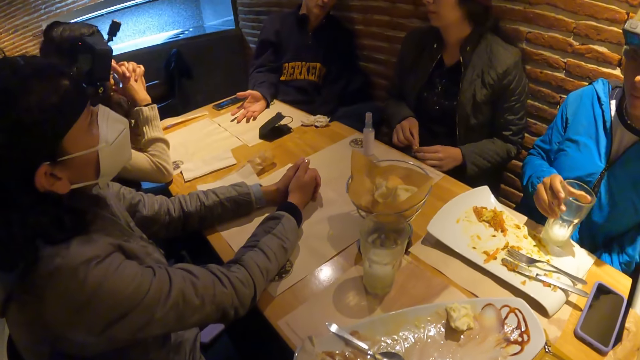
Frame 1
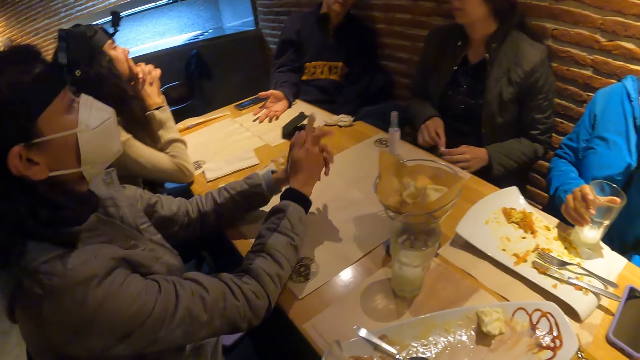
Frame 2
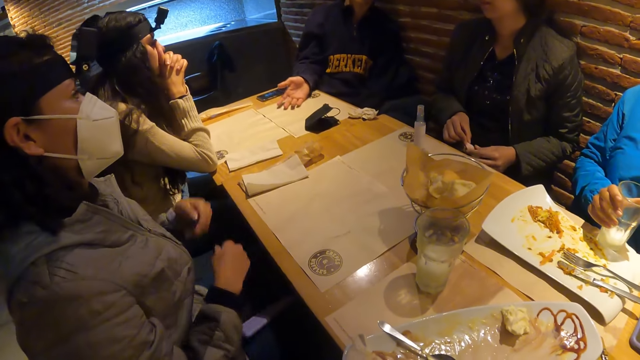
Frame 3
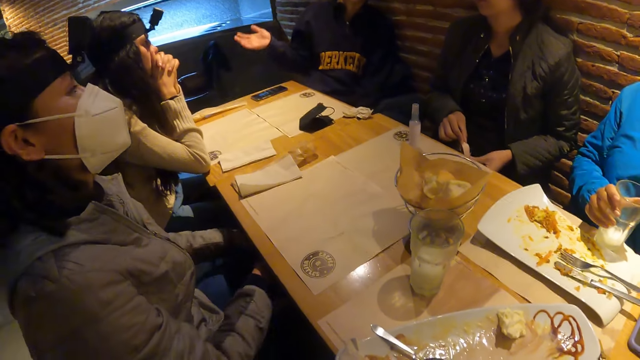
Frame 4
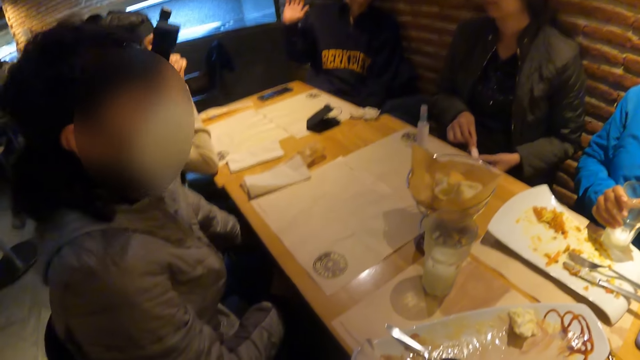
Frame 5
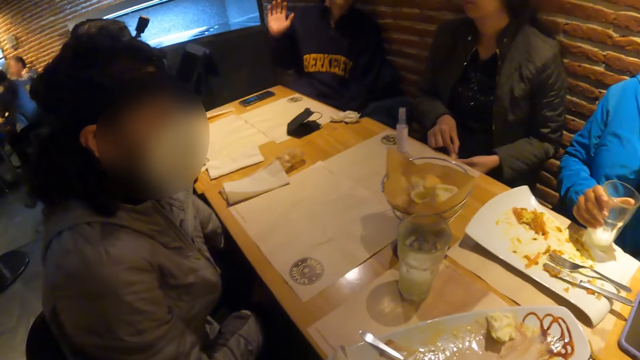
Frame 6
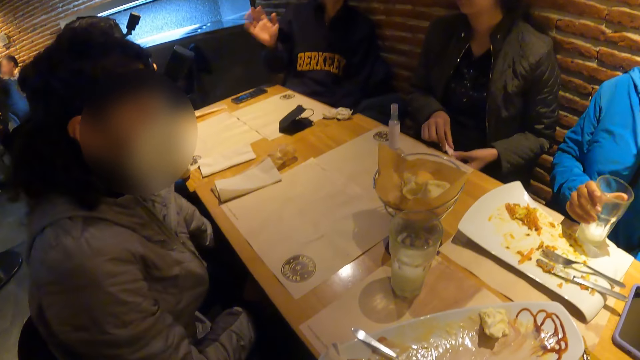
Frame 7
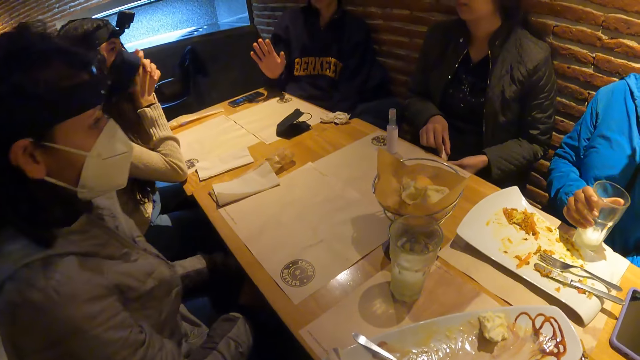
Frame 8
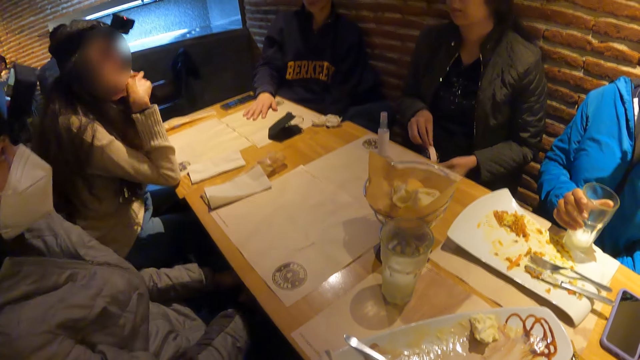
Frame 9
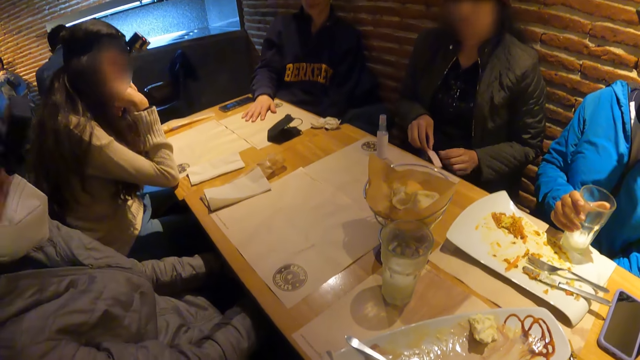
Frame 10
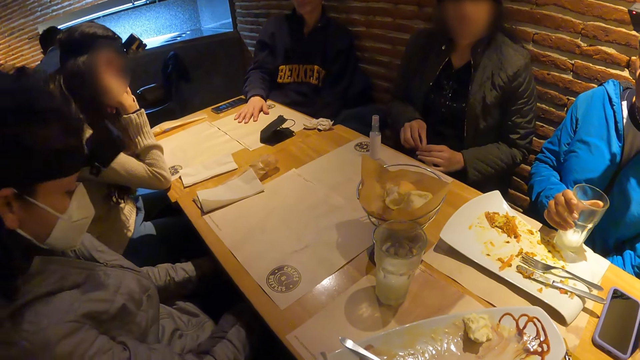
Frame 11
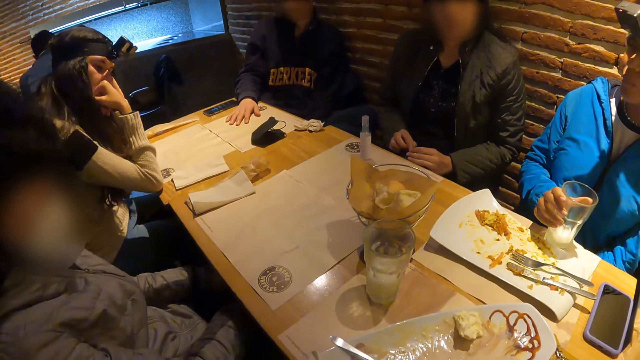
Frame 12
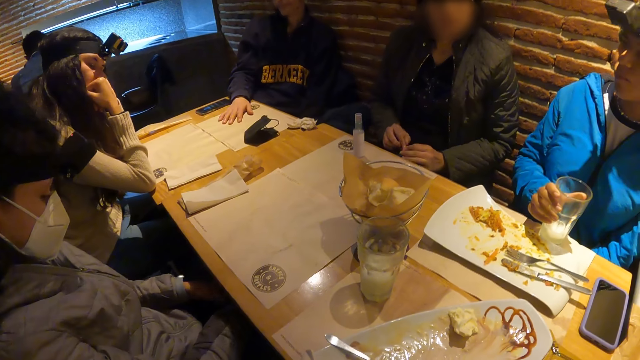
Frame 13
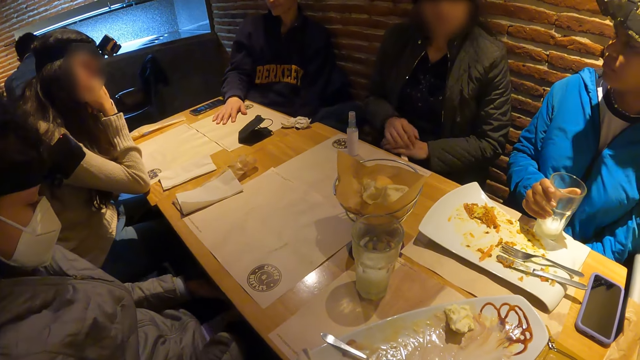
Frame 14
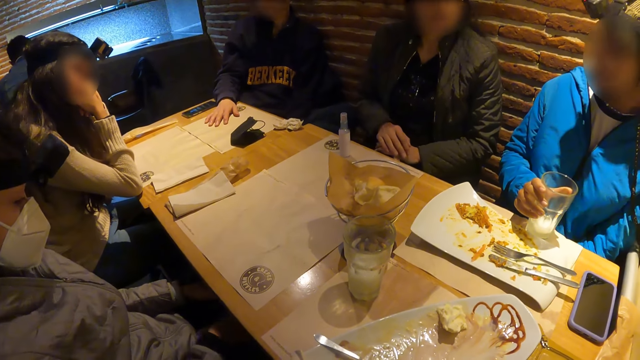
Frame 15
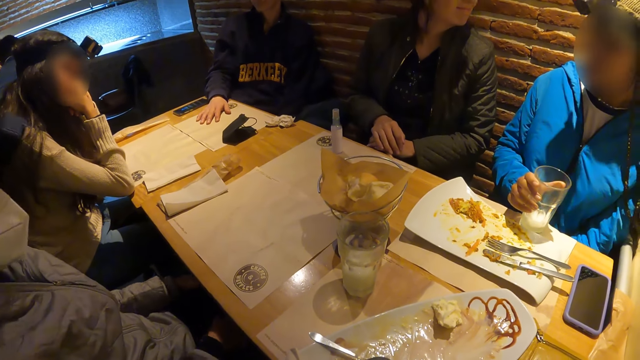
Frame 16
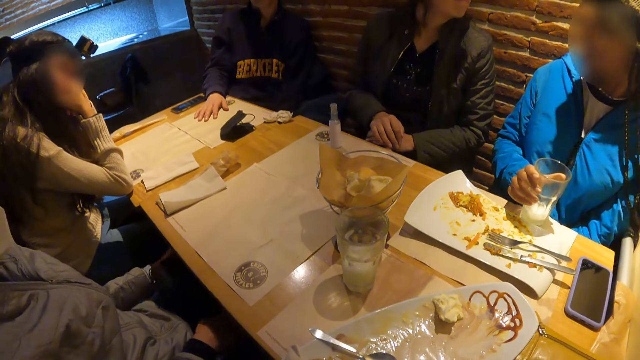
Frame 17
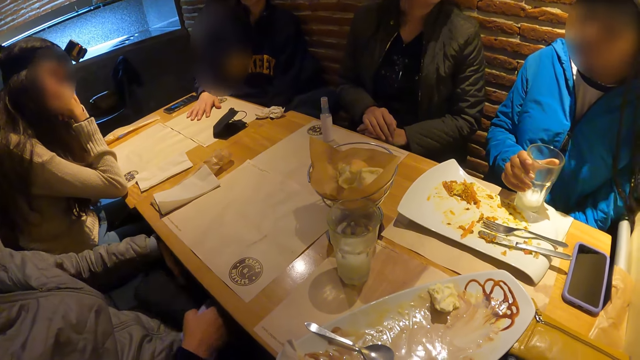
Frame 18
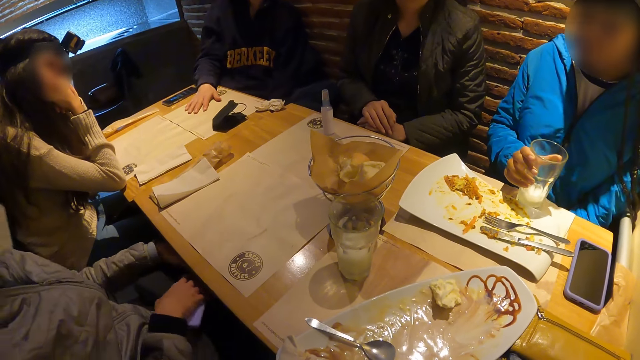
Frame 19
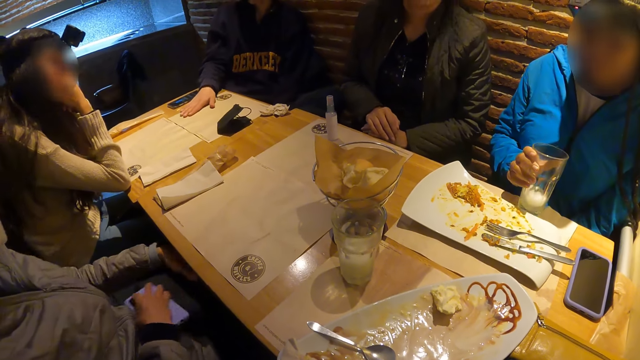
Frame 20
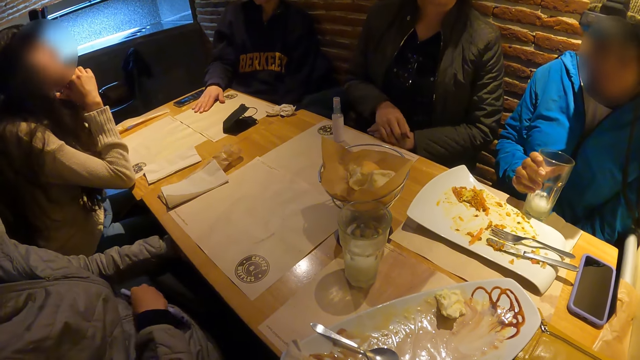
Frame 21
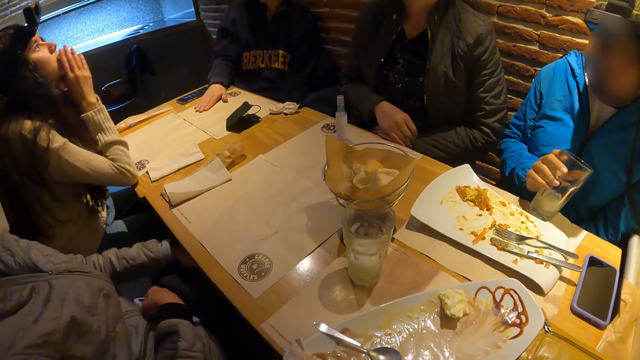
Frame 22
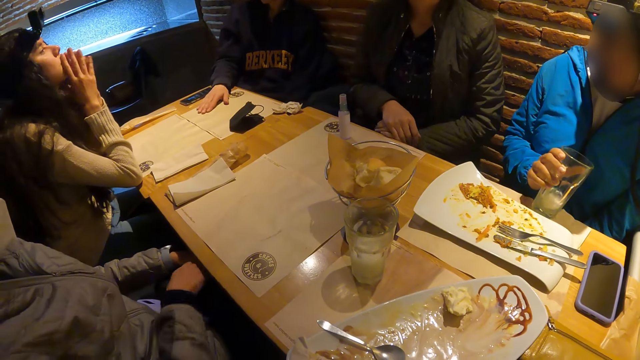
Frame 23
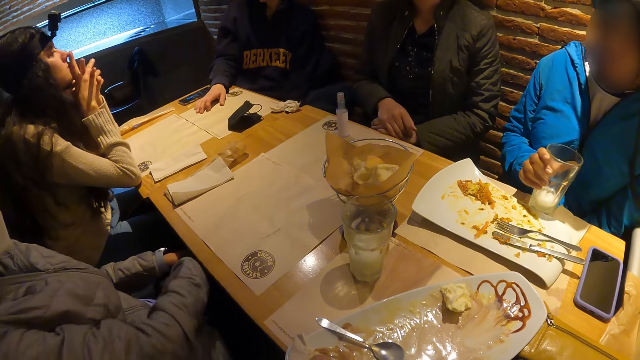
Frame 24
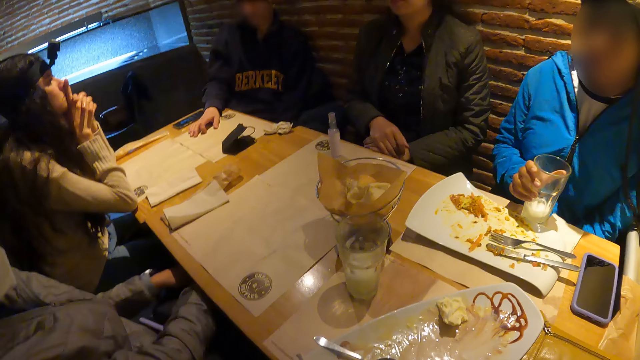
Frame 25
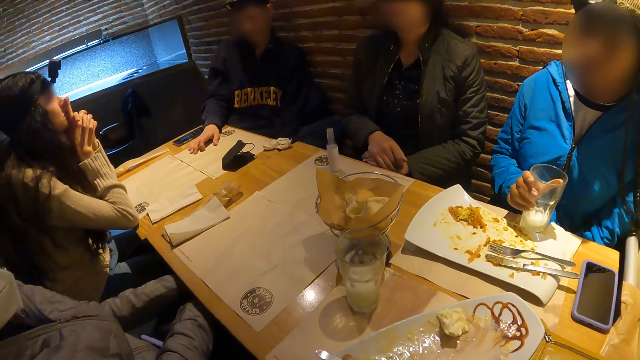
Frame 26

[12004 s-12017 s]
A woman holds the glass of milk on the plate with her right hand. A man speaks with gestures. The woman puts the glass on the table. Another woman puts her hands under the table. She holds out her phone with her right hand, puts the phone on her stomach, on her jacket, with her right hand, and puts her right hand under the table.

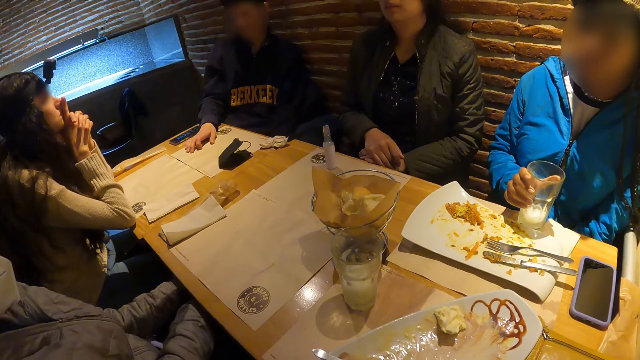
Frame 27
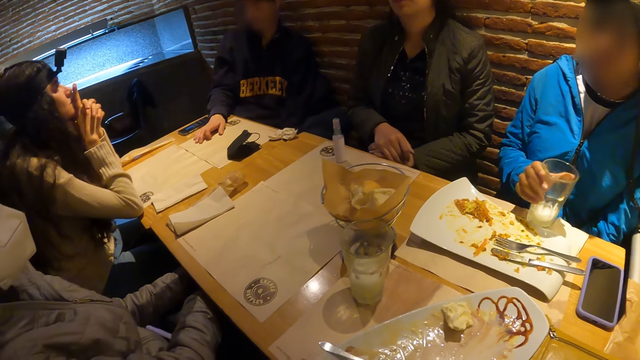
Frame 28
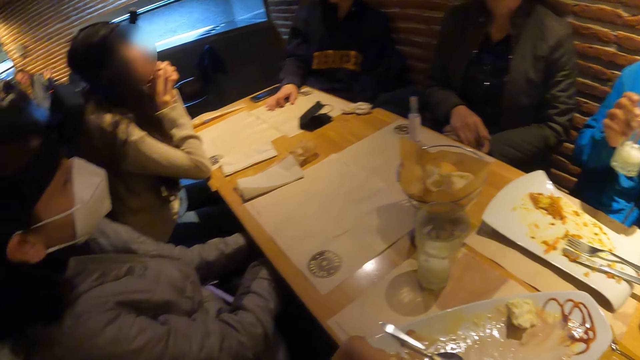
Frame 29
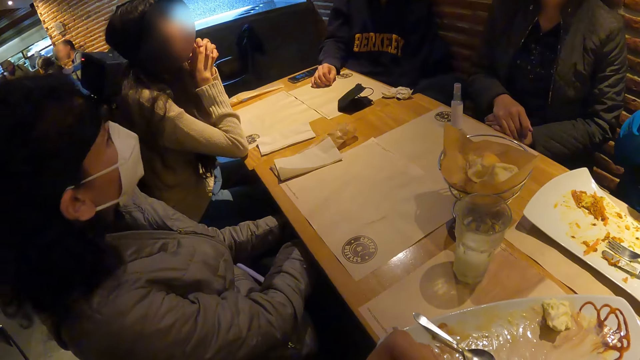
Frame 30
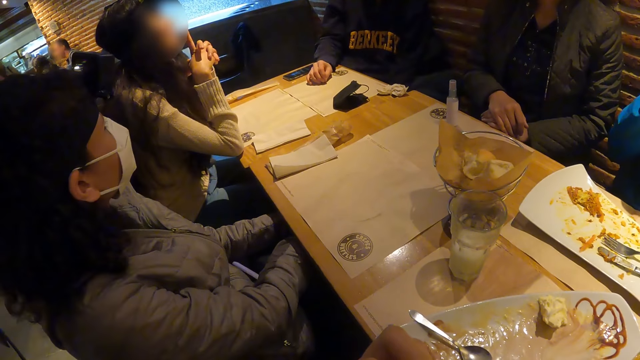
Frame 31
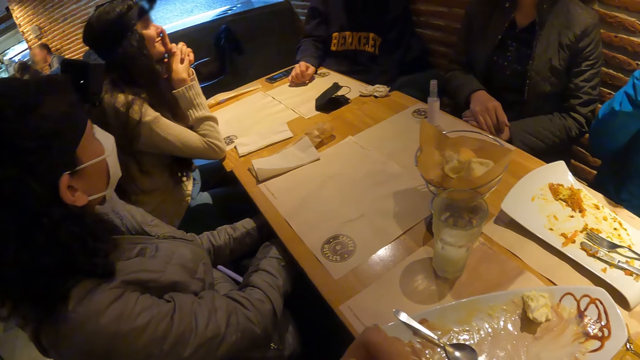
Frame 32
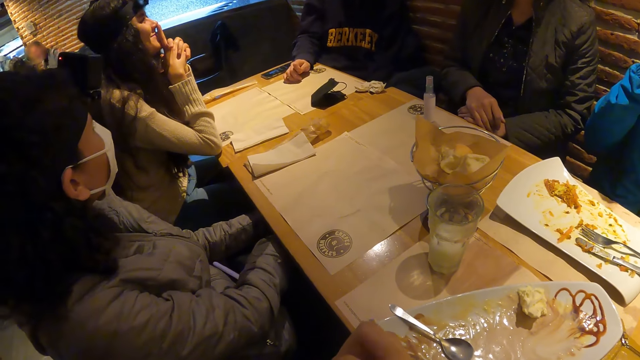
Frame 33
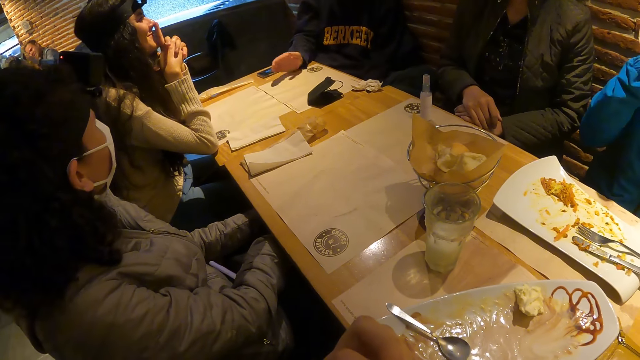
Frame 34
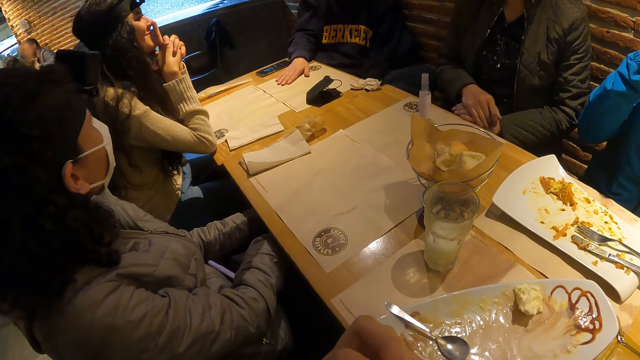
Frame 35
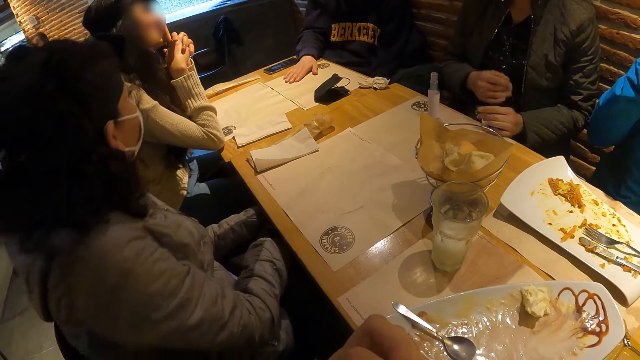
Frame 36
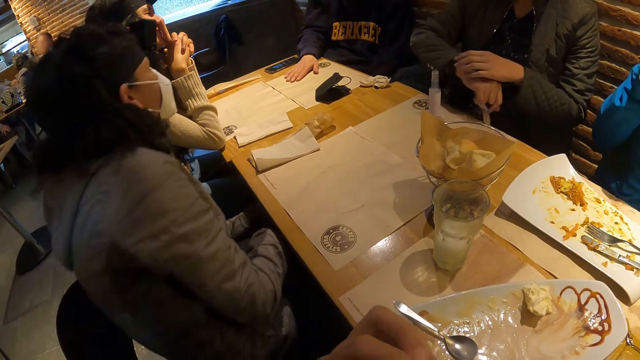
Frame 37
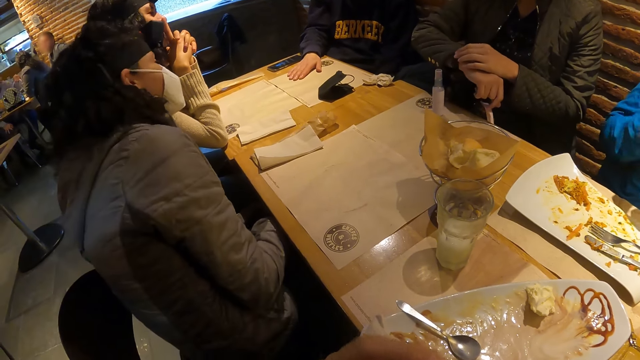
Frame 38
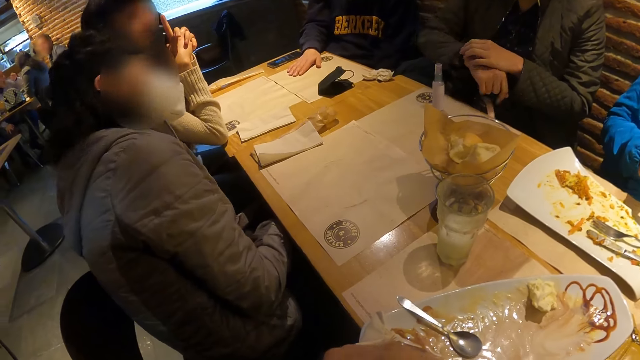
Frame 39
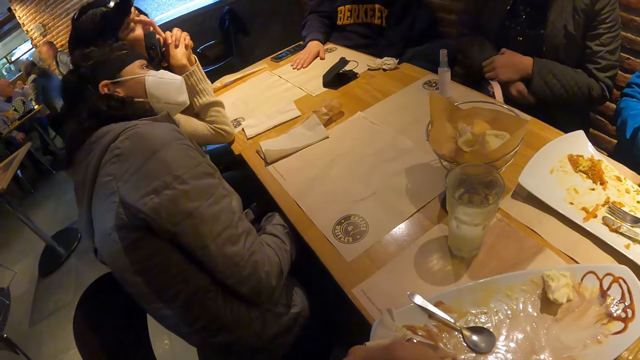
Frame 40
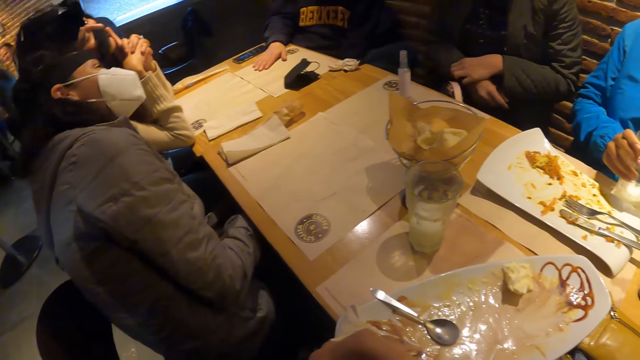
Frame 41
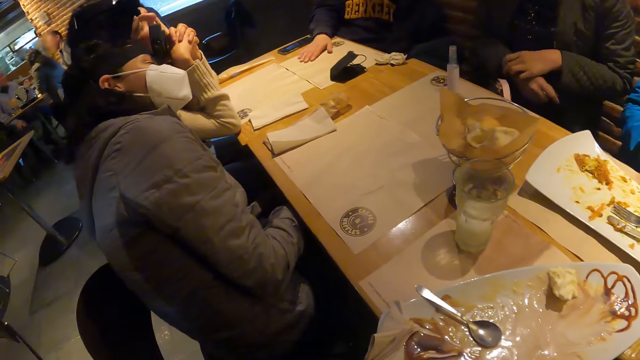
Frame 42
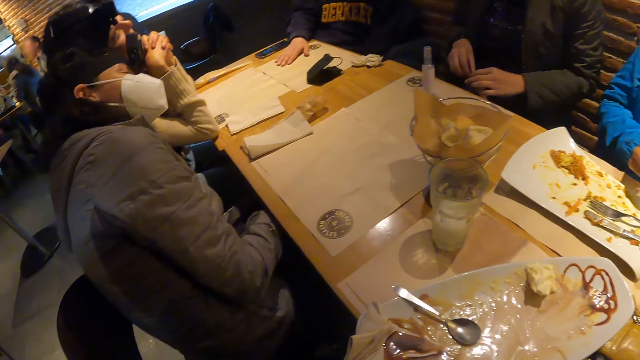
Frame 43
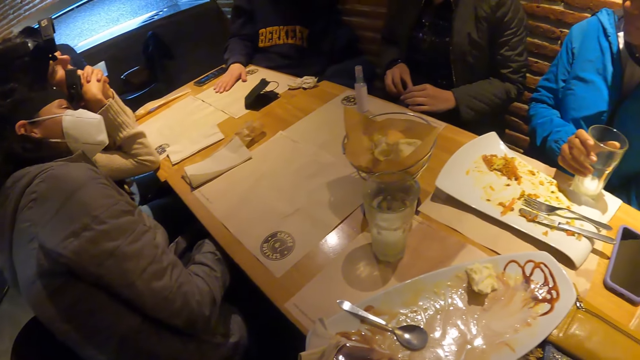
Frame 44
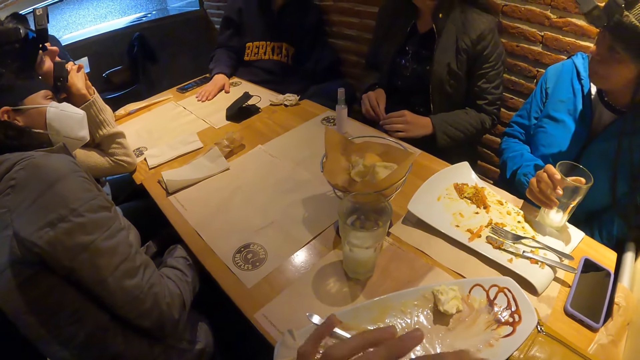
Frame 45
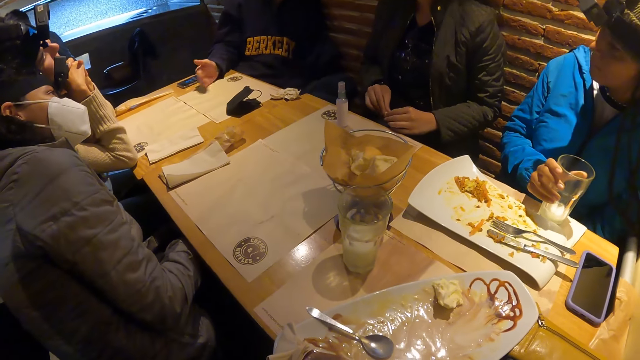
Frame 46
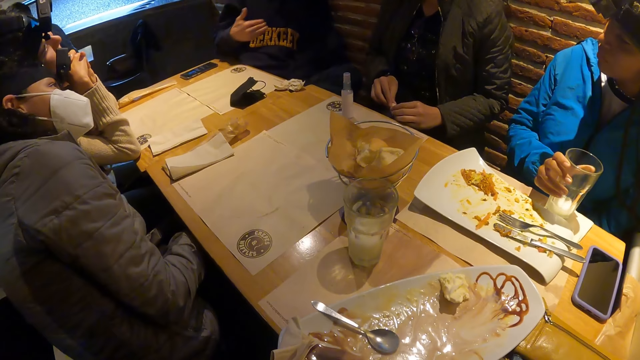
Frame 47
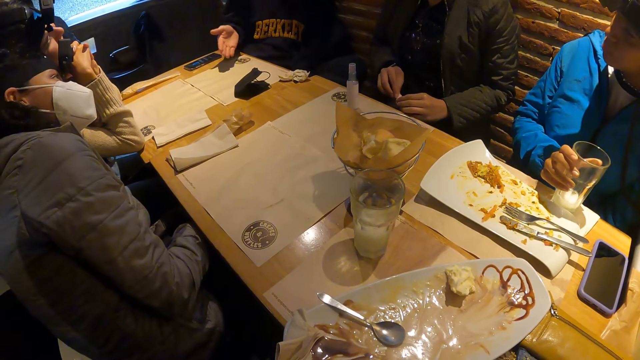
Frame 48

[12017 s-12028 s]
A lady picks up the drinking glass. Another lady looks at her watch. A woman rests her head on another woman's shoulder. A man speaks with gestures.
